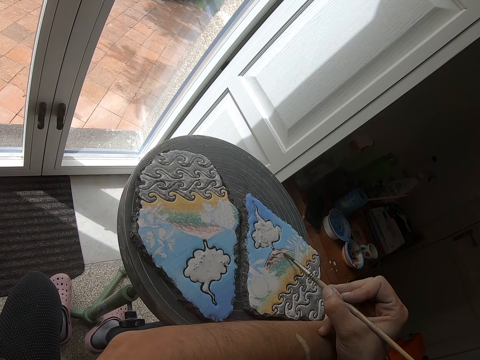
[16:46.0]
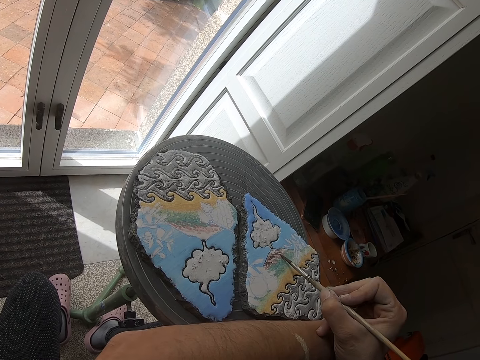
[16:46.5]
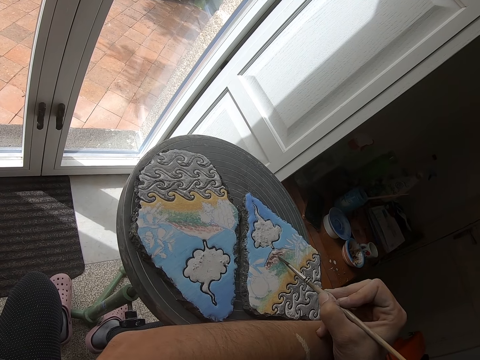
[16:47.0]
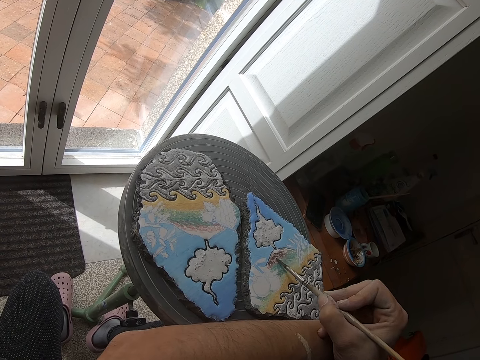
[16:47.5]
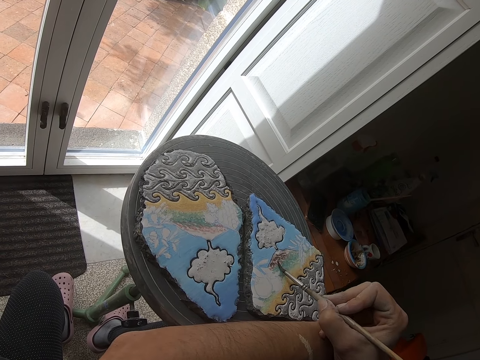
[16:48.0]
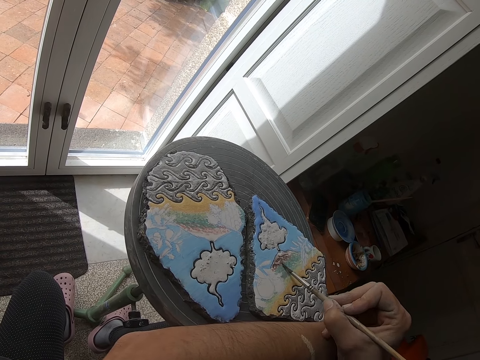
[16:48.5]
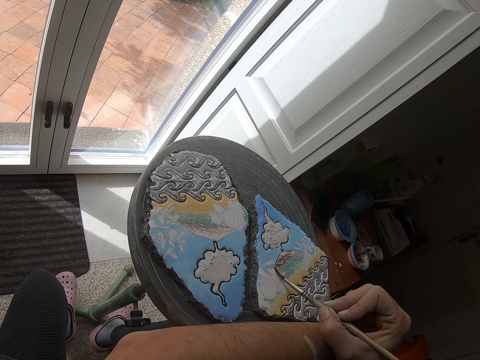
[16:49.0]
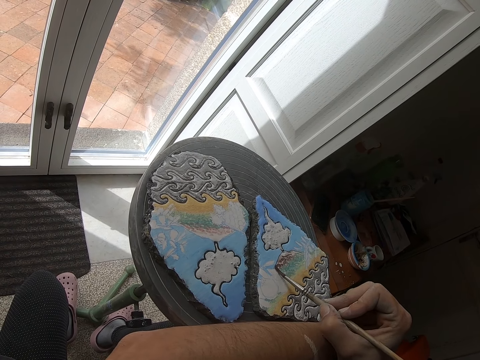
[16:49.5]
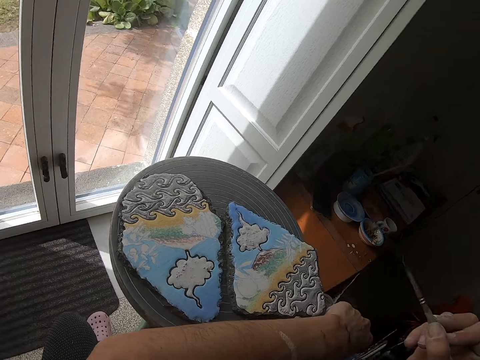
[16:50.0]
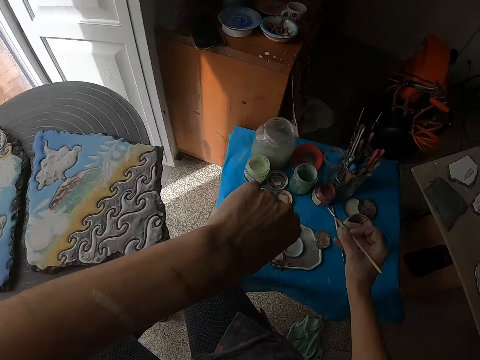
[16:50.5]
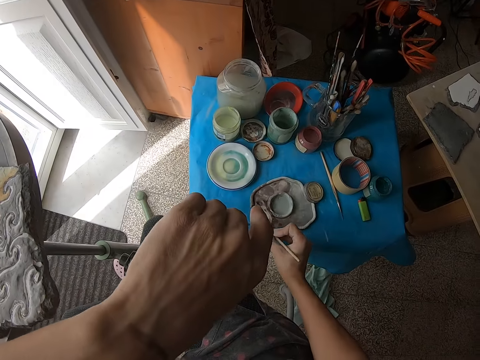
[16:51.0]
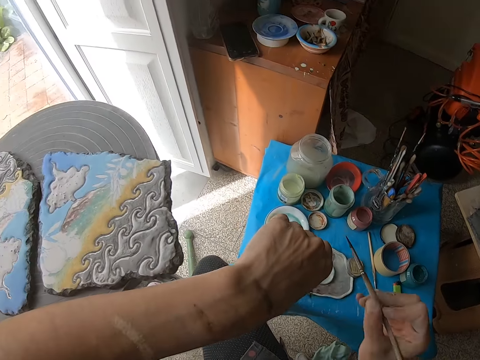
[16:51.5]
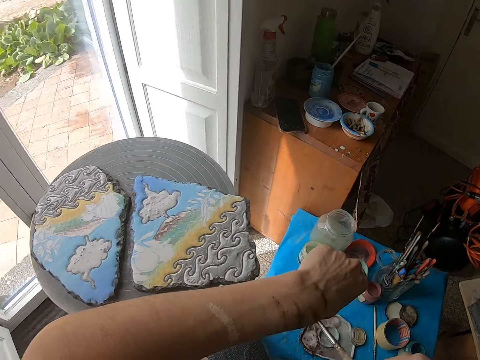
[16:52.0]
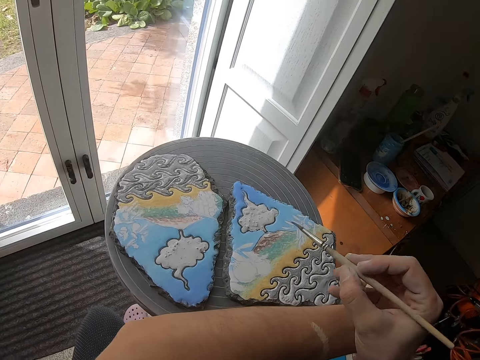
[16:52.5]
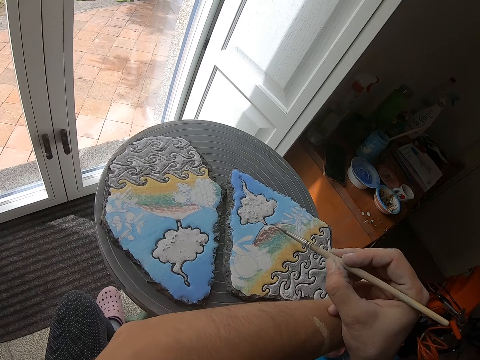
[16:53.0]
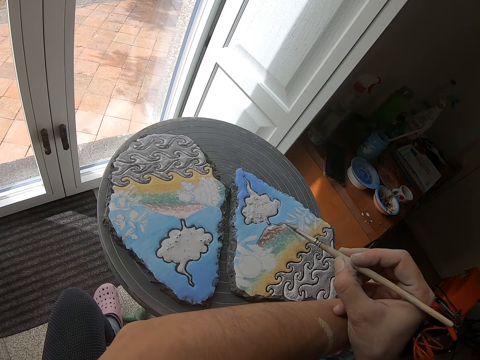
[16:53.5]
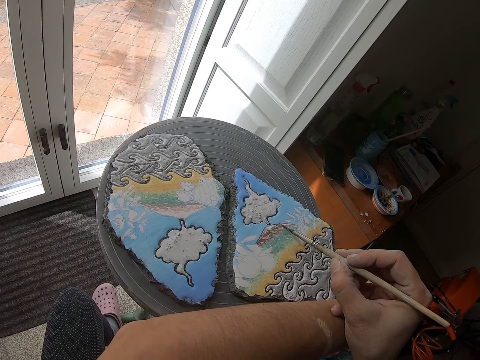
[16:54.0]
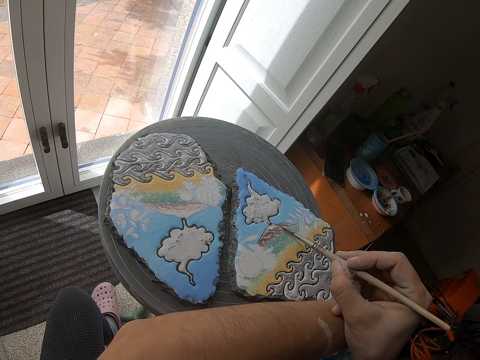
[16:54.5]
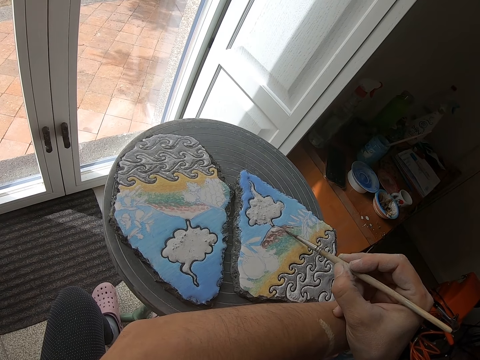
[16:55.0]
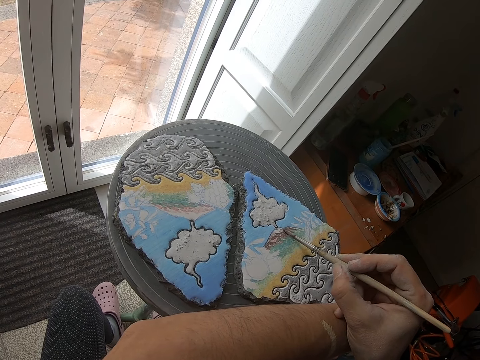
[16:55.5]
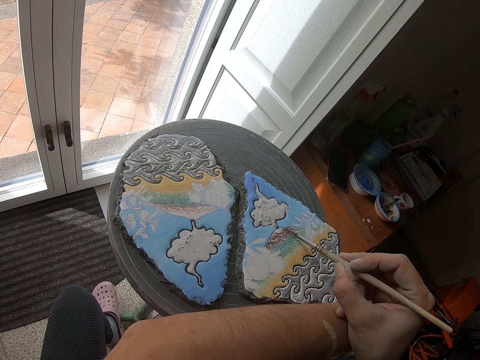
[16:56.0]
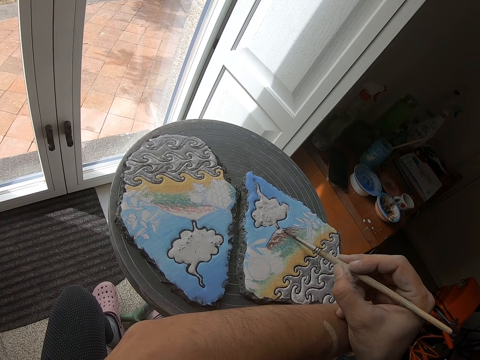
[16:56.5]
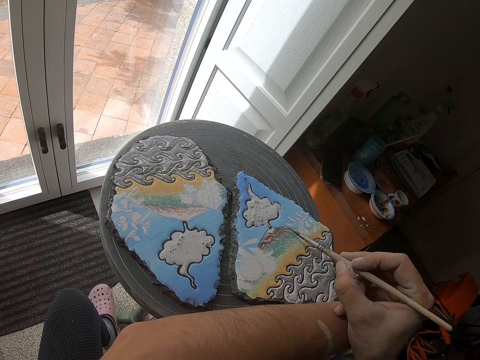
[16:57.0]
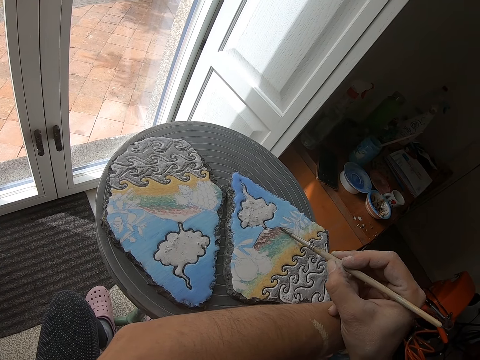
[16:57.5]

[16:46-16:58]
The camera wearer holds the brush. She stirs the paint in the metal palette on the table with the brush in her right hand. She applies the paint on the brush. She marks the back of her left hand with the brush in her right hand. She looks at the decoration. She holds the brush. She paints the stone on the painting wheel with the brush in her right hand.

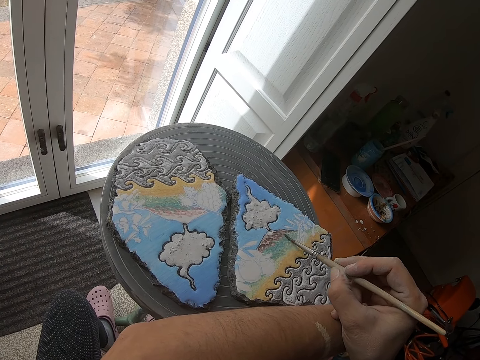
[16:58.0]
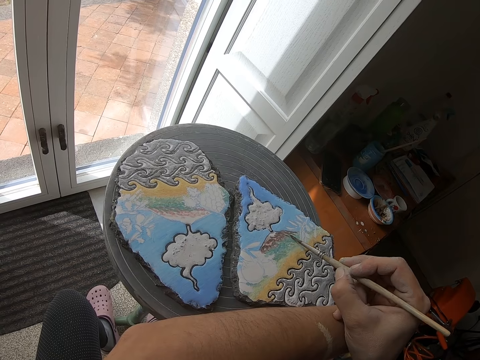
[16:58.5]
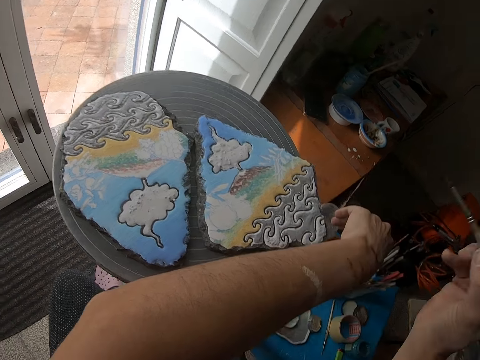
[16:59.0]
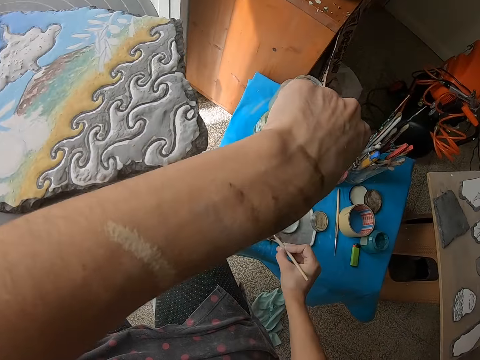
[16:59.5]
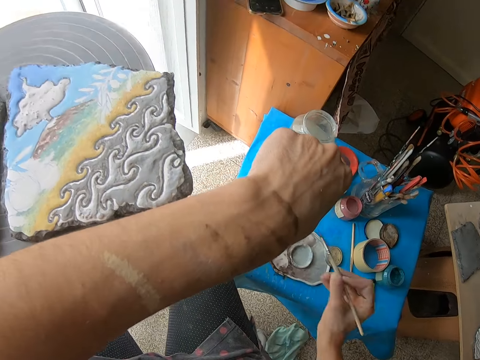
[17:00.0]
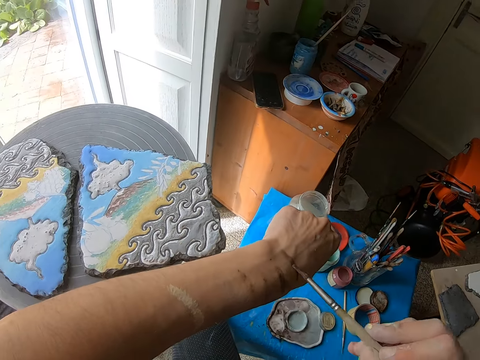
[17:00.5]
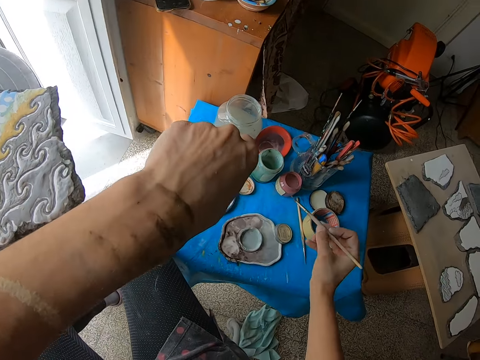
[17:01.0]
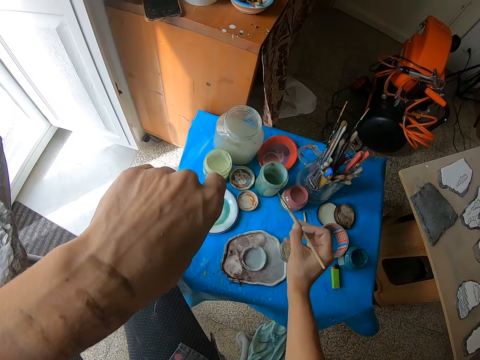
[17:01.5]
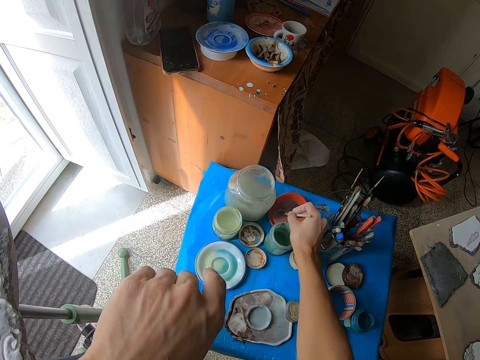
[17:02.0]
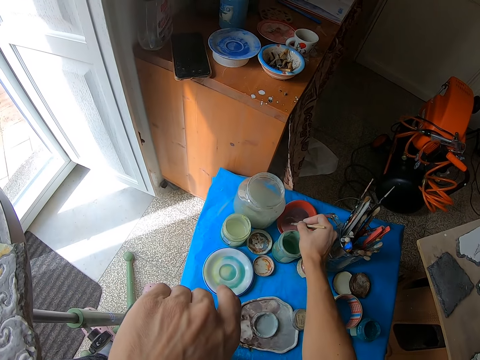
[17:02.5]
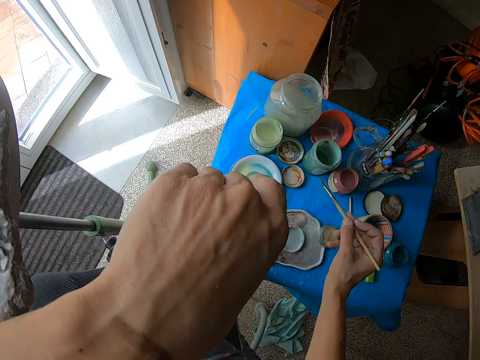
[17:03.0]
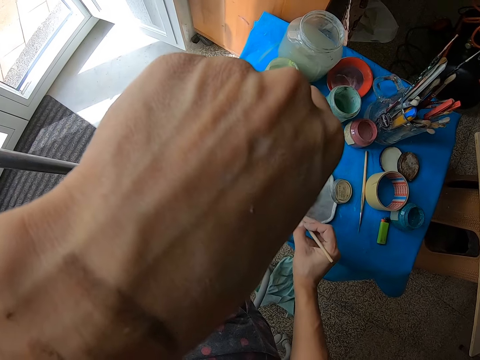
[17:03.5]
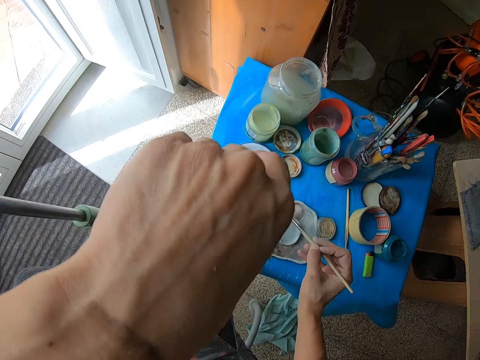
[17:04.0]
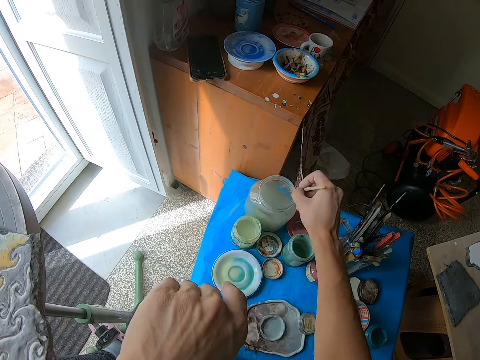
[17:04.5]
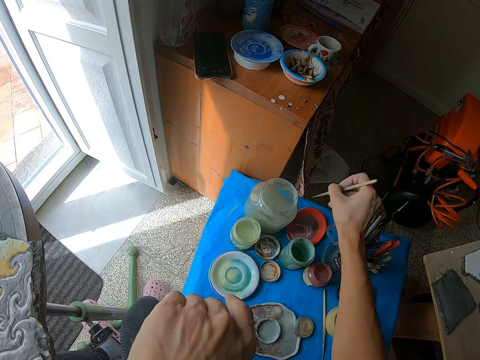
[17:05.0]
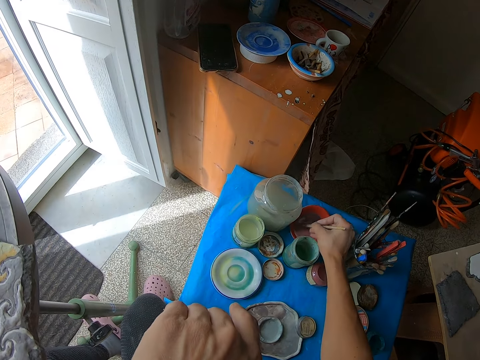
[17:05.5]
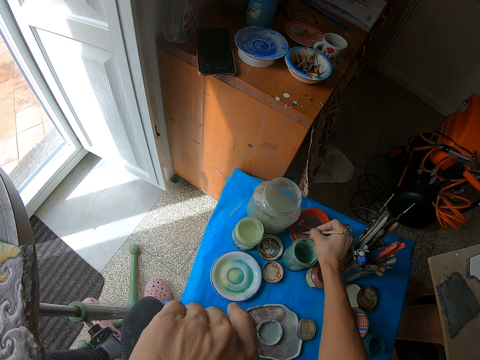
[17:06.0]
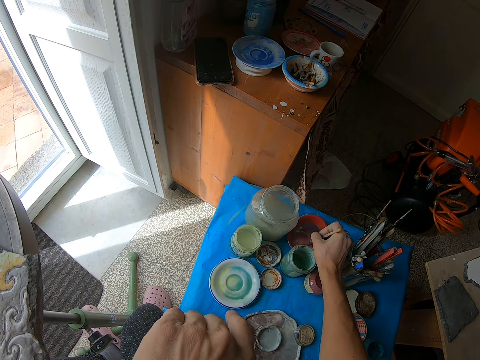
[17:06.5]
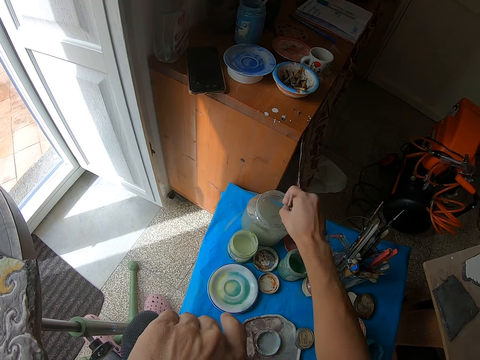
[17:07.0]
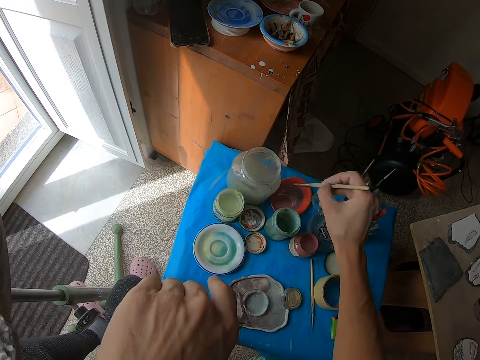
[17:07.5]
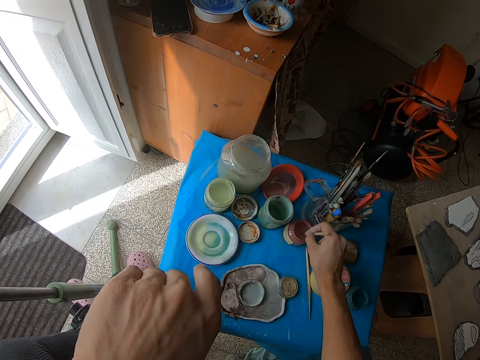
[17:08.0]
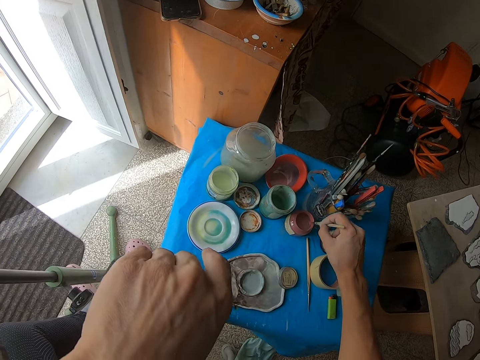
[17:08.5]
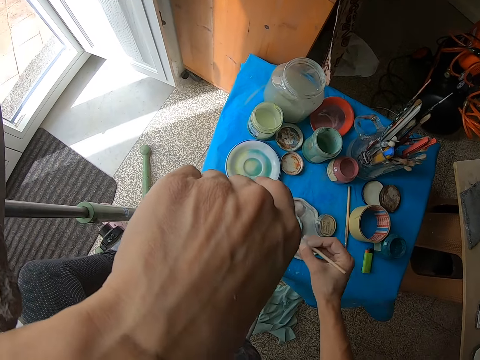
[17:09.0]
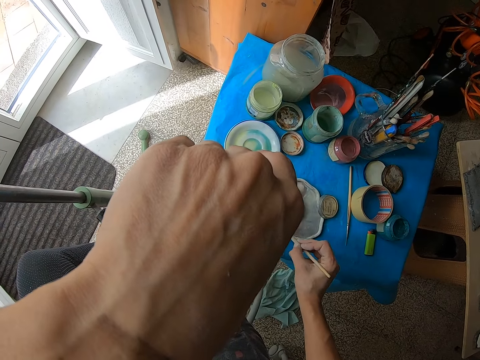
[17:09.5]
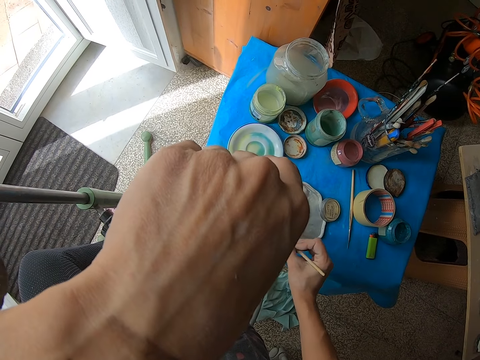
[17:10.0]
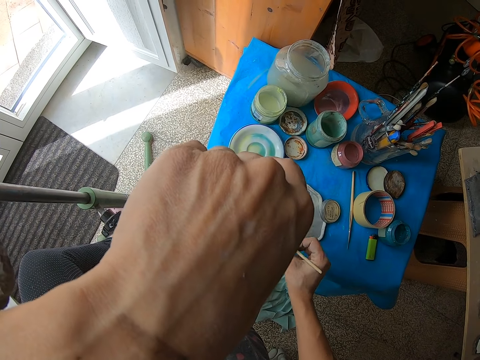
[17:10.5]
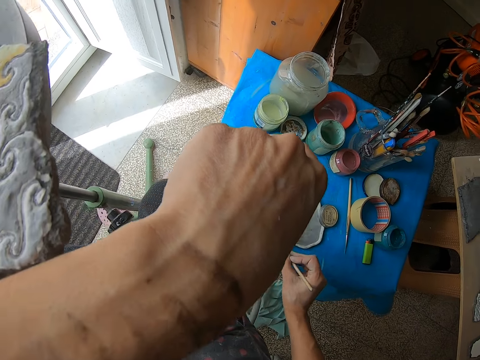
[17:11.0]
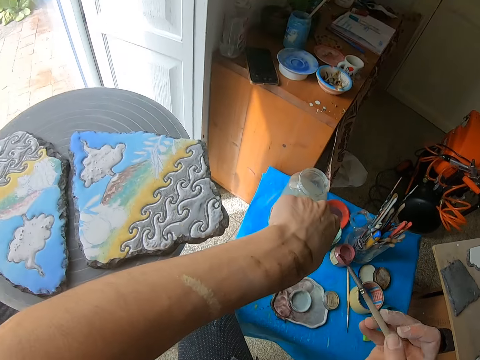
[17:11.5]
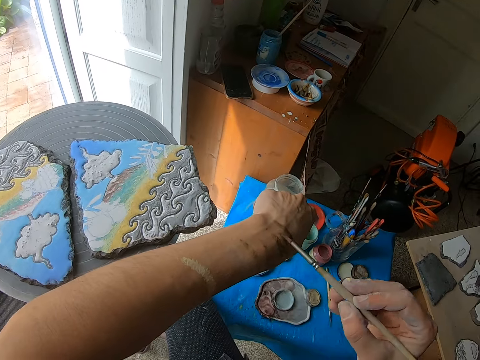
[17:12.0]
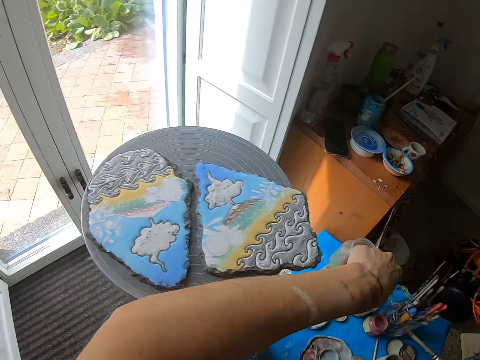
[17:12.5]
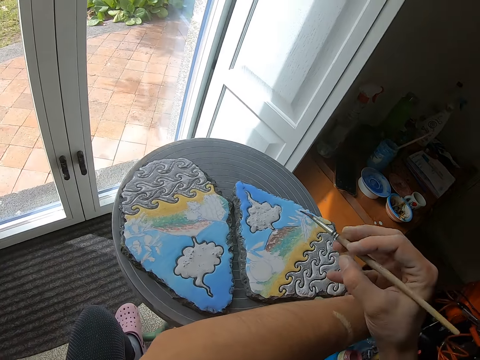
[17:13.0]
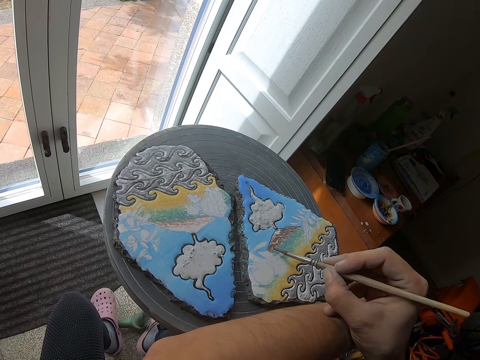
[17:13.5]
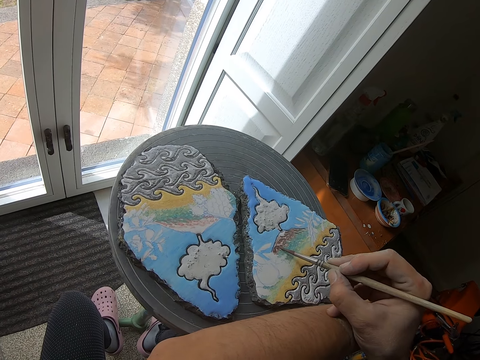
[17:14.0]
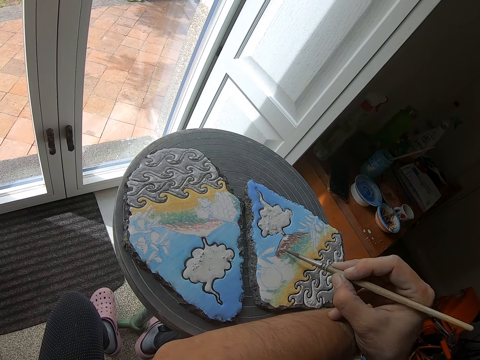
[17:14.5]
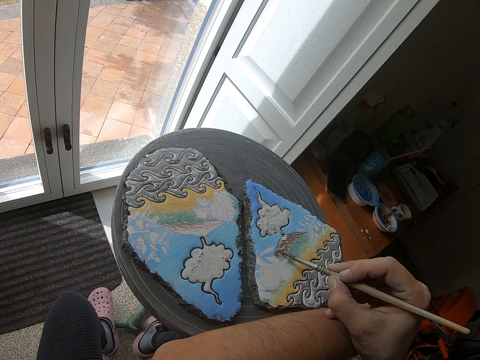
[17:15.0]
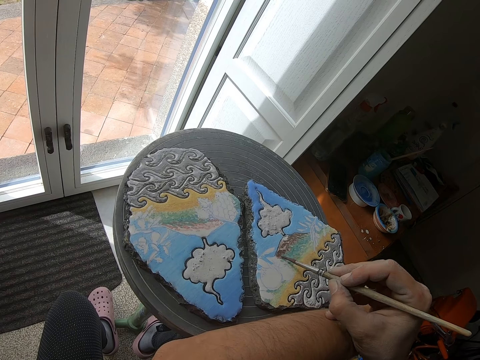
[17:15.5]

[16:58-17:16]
The camera wearer applies the paint on the brush. She stirs the paint in the metal palette on the table with the brush in her right hand. She marks the back of her left hand with the brush in her right hand. She holds the brush. She stirs the paint in the red palette on the table with the brush in her right hand. She dips the brush in the container. She stirs the paint in the metal palette on the table with the brush in her right hand. She applies the paint on the brush. She rinses the brush in her right hand in the glass of water on the table. She stirs the paint in the red palette on the table with the brush in her right hand. She applies the paint on the brush. She rinses the brush in her right hand in the glass of water on the table. She dips the brush in her right hand in the bottle of paint on the table. She rubs the paint on the brush in her right hand in the metal palette on the table. She marks the back of her left hand with the brush in her right hand. She holds the brush. She paints the stone on the painting wheel with the brush in her right hand.
